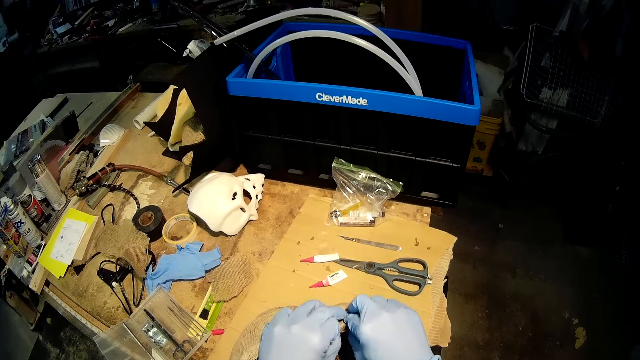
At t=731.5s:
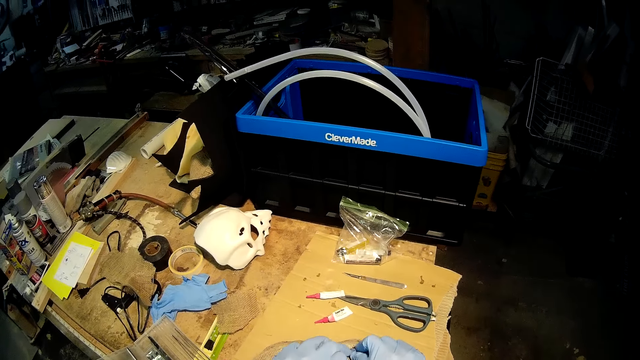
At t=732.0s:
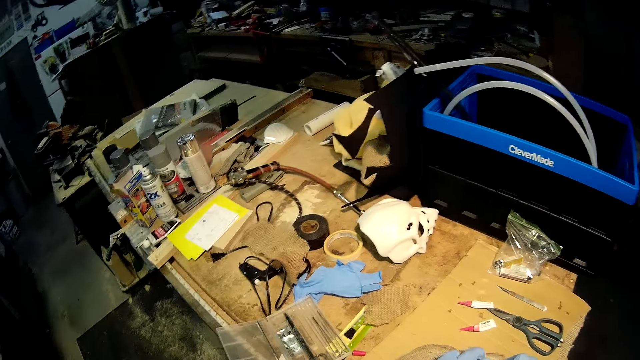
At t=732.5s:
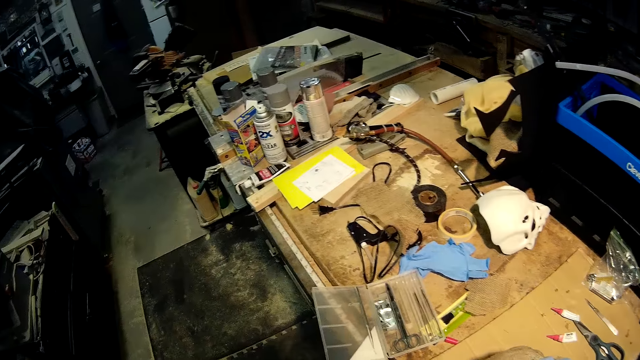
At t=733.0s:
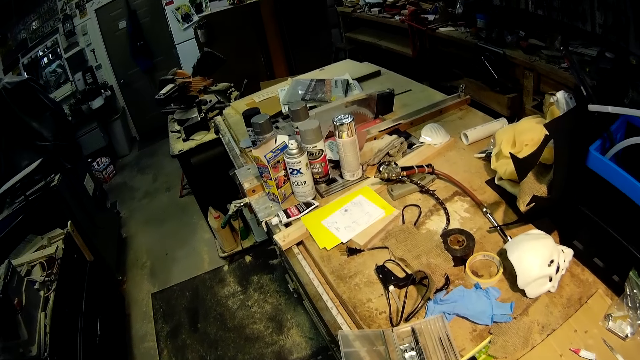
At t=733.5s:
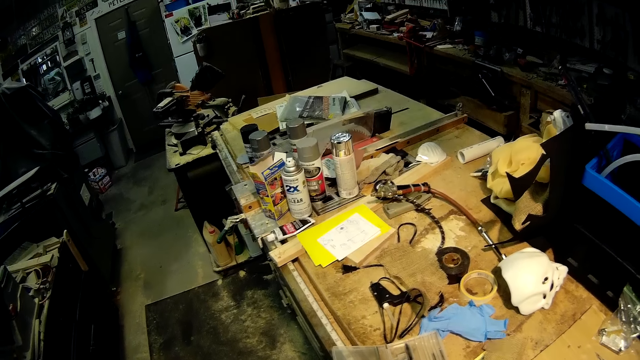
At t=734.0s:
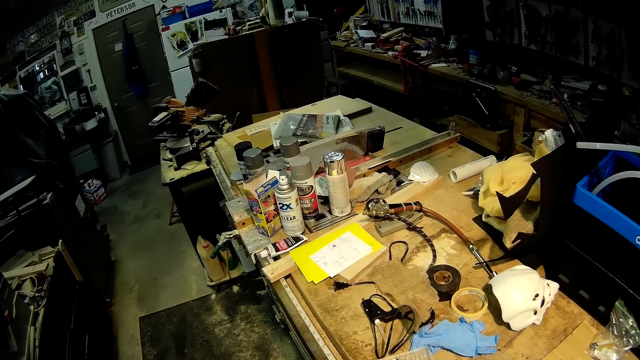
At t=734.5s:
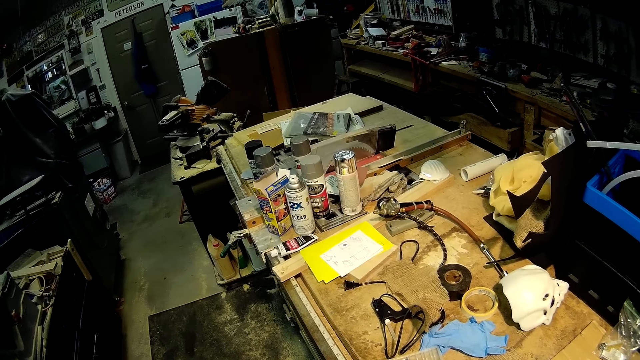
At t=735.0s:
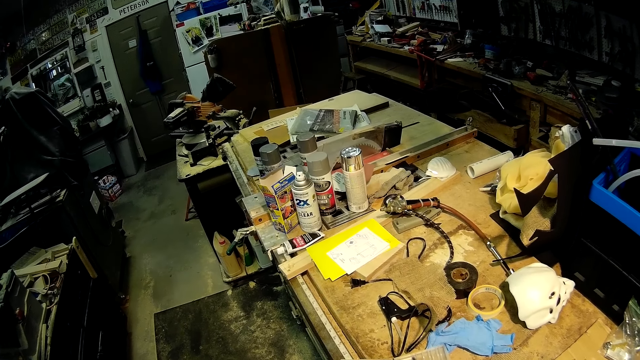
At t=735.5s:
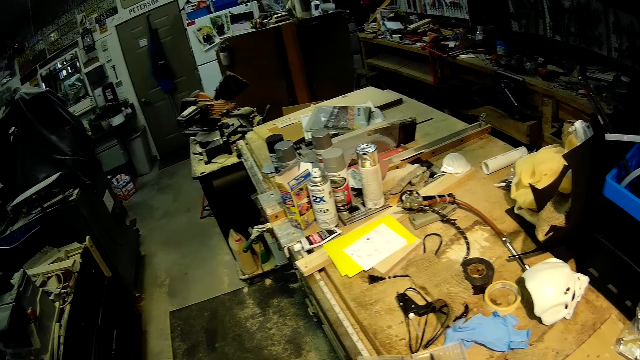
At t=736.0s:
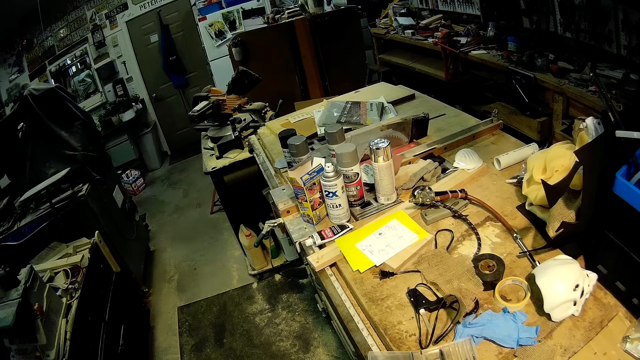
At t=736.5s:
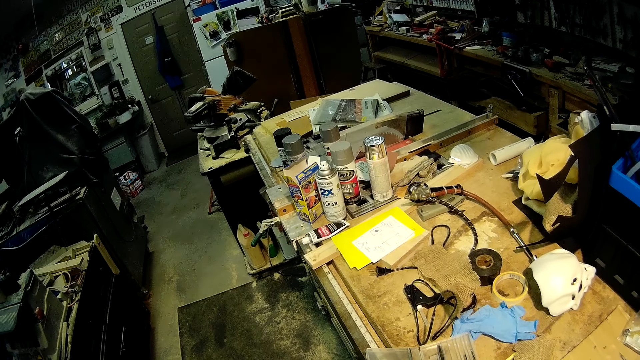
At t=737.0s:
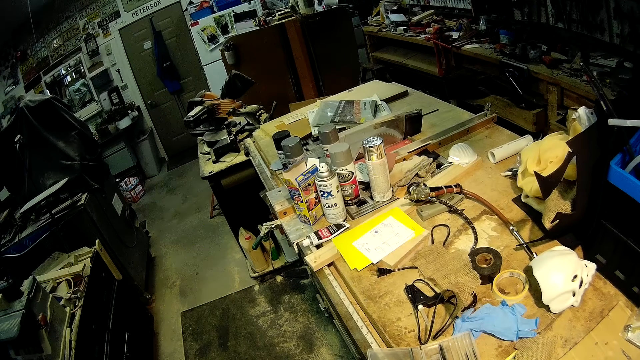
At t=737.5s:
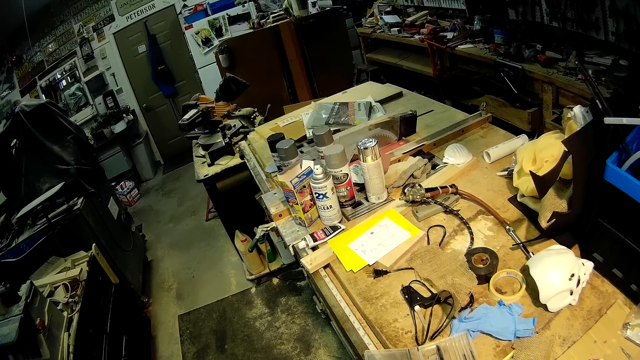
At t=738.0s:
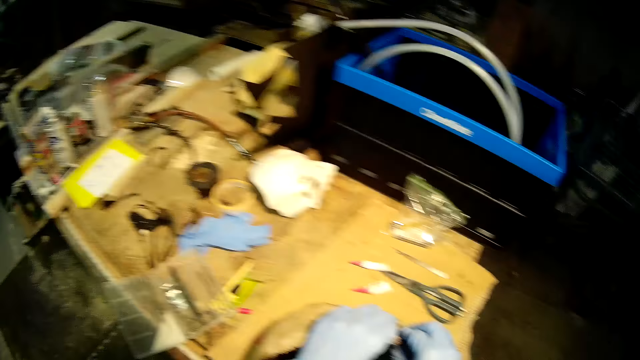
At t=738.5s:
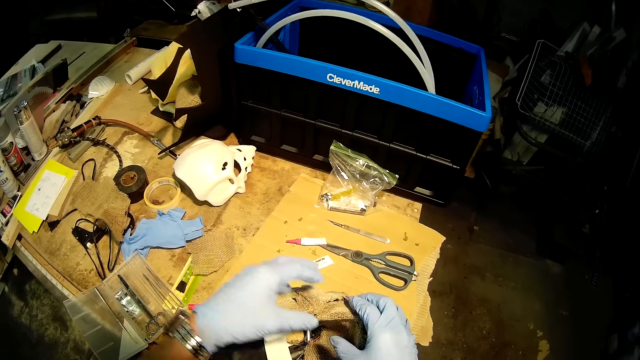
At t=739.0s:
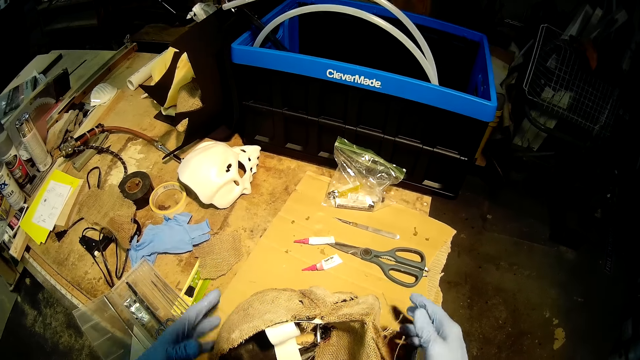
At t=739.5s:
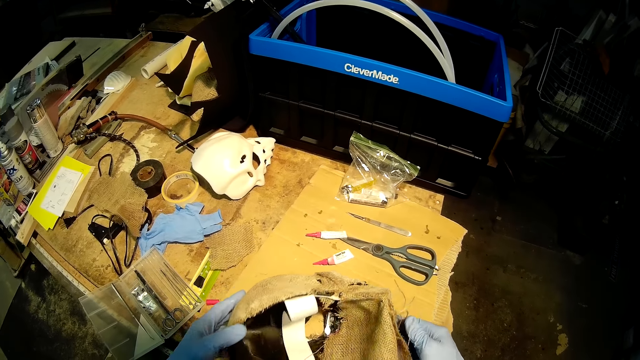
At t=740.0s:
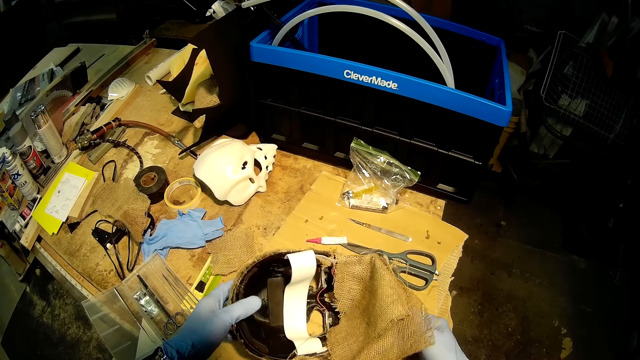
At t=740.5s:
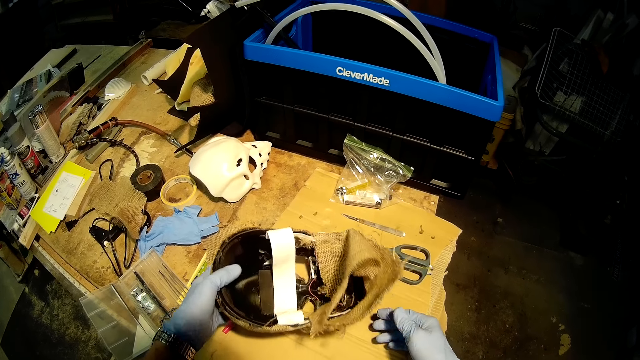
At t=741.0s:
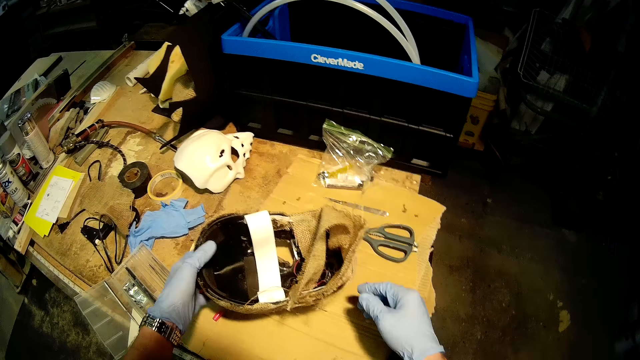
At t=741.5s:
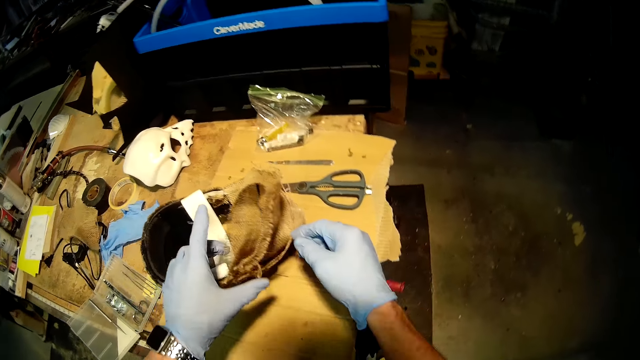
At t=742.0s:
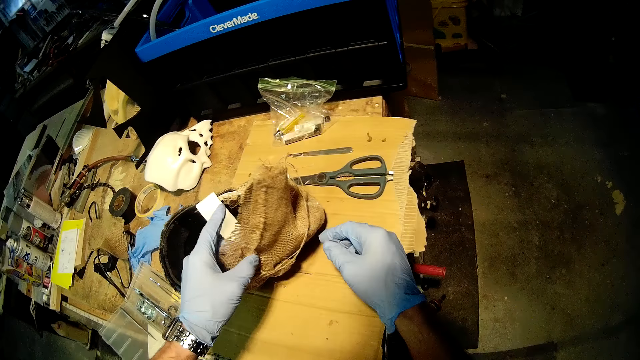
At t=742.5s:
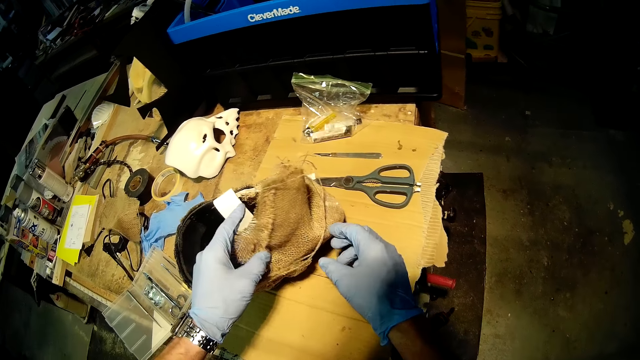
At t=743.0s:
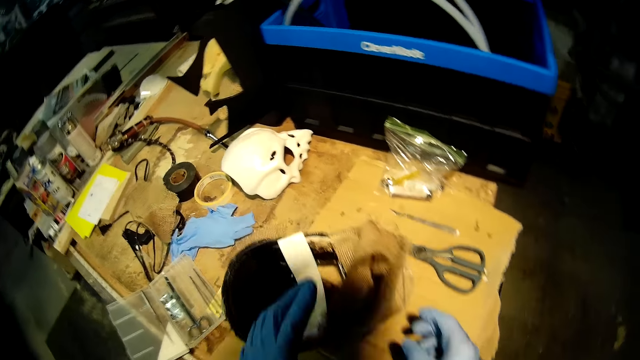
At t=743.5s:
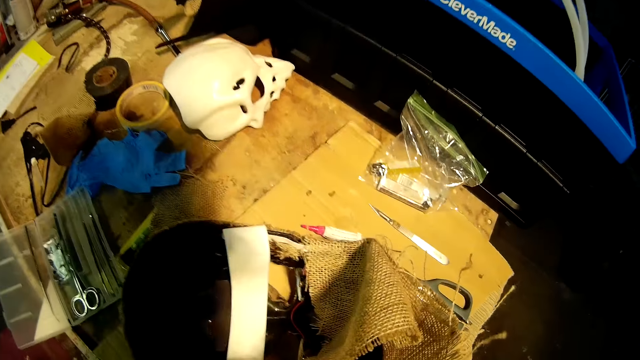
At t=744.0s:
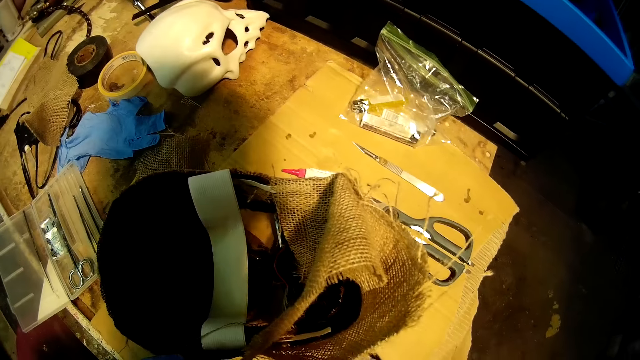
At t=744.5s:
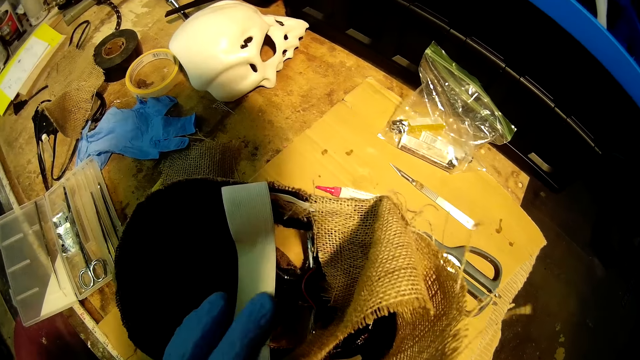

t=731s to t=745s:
The camera wearer removes both of his hands from the helmet or skull on the work bench. He turns the helmet on the work bench with his left hand. He removes his left hand from the helmet on the work bench. He touches the cloth on the model skull. He adjusts the fabric on the work bench with his left hand. He stares at the skull closely.

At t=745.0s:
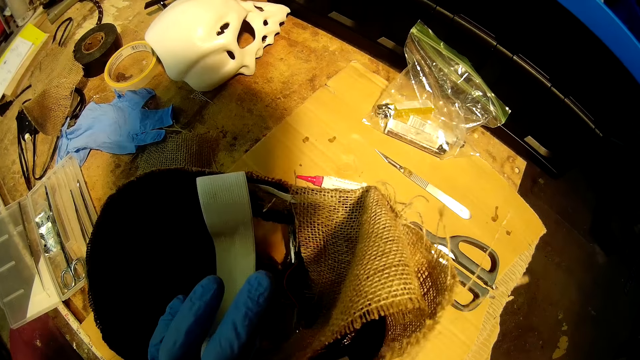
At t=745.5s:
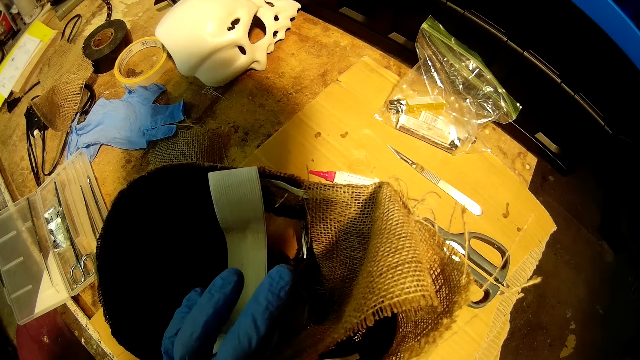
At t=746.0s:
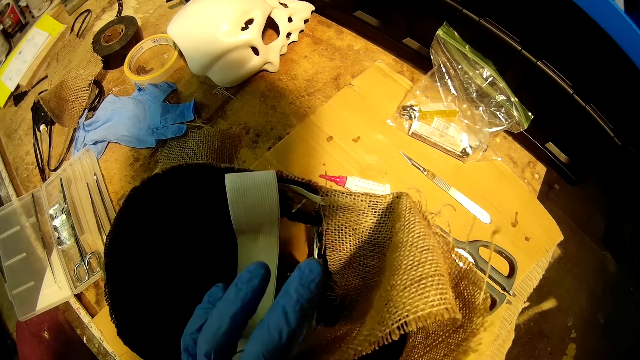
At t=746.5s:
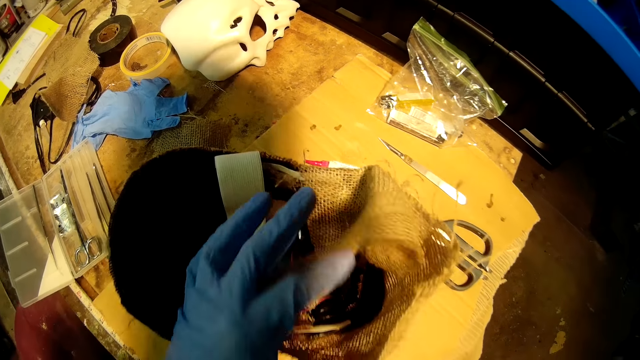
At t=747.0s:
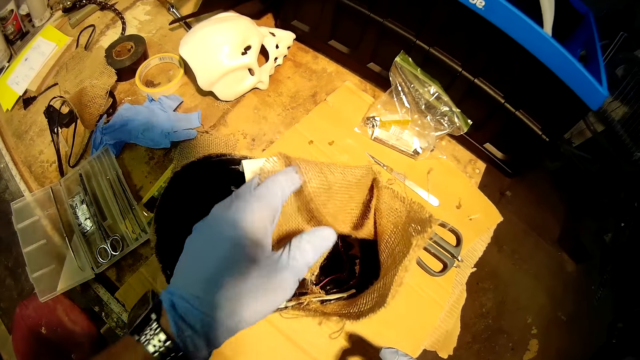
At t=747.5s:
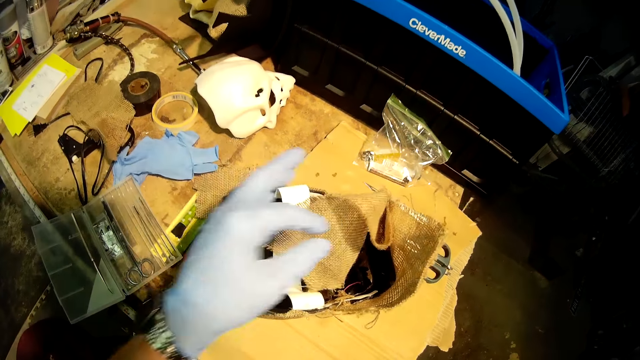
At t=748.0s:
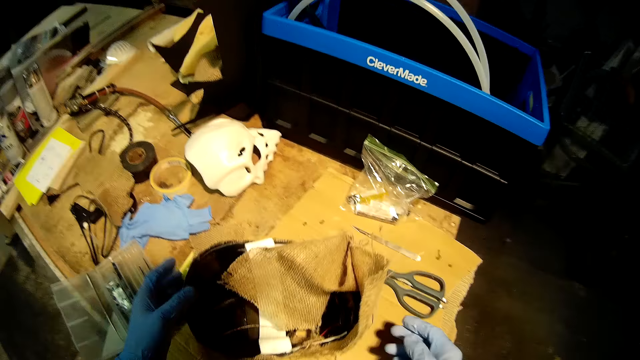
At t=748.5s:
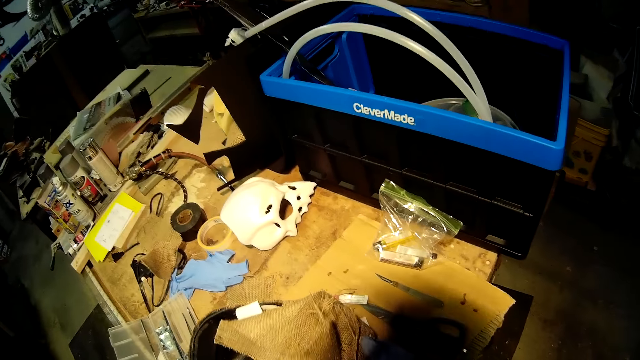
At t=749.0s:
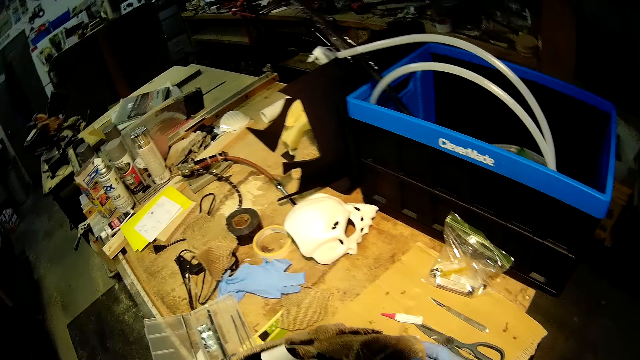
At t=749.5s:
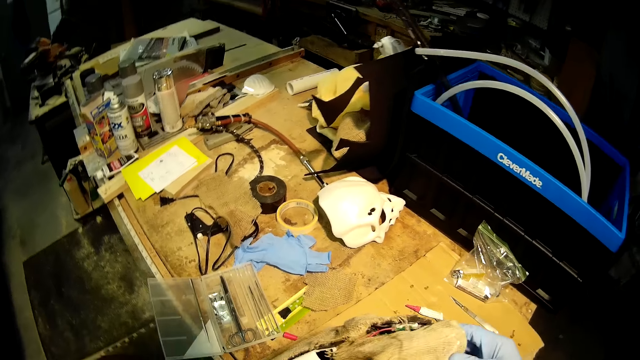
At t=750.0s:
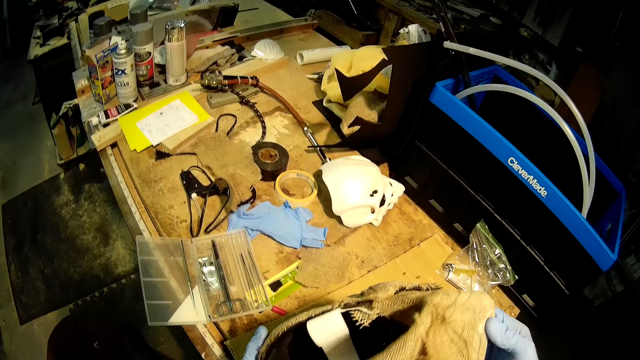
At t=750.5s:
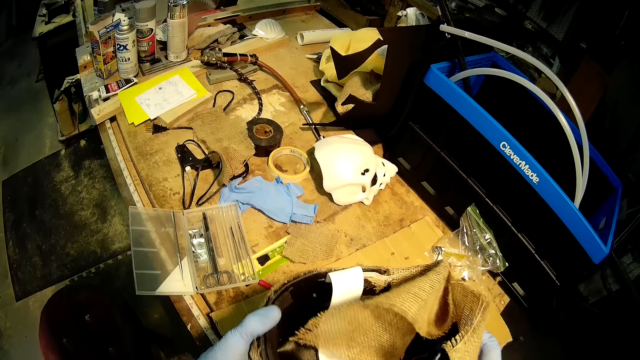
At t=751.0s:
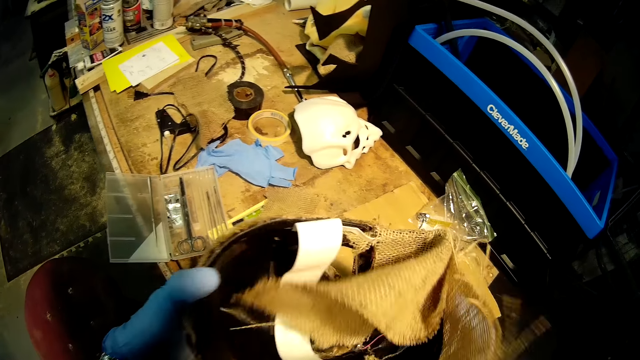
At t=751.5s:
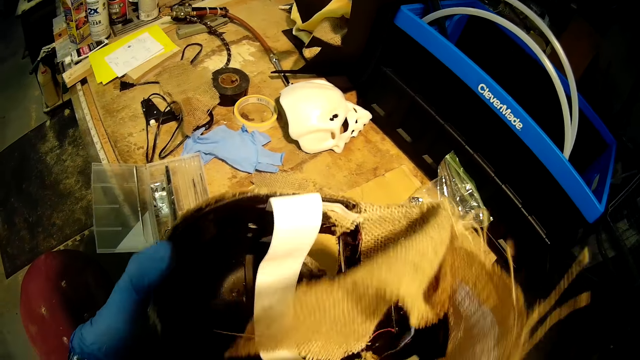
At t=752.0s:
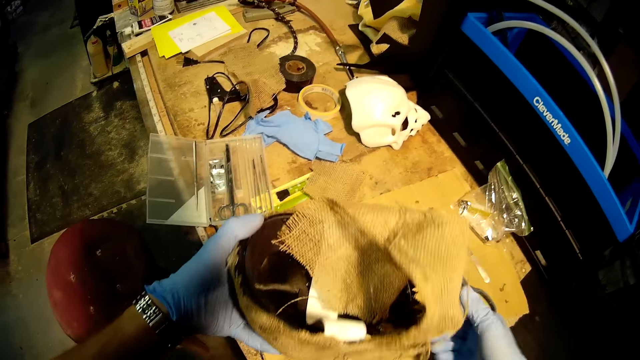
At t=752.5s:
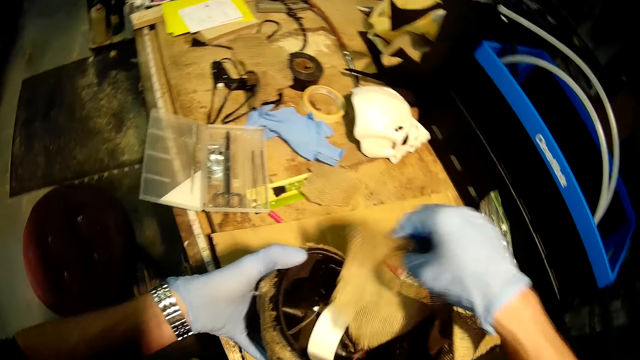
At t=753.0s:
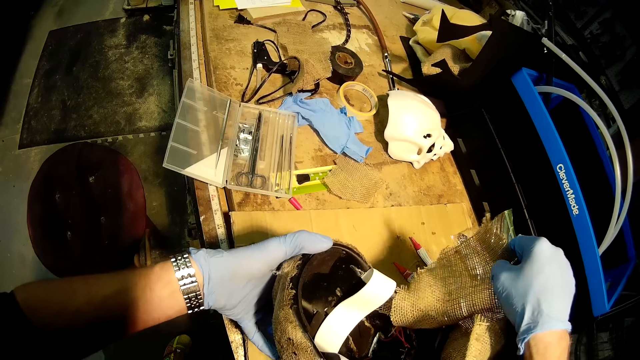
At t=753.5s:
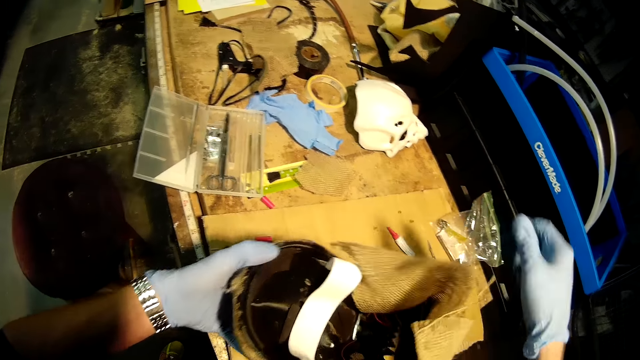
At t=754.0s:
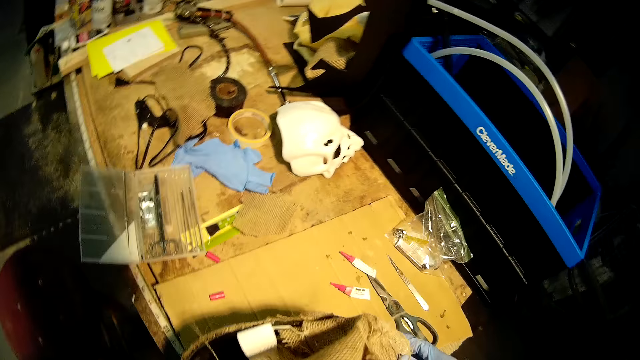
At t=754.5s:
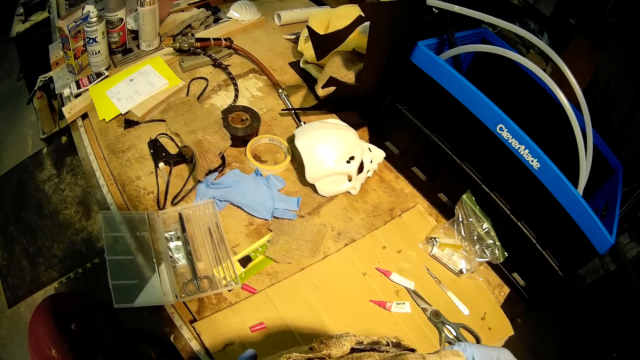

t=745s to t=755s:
The camera wearer touches the cloth on the model skull. He lifts the helmet or skull from the work bench with both of his hands. He stares at the skull. He touches the cloth on the model skull. He lifts the piece of fabric with his right hand.
